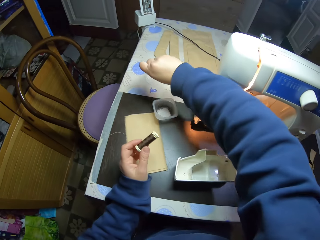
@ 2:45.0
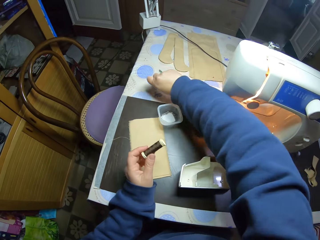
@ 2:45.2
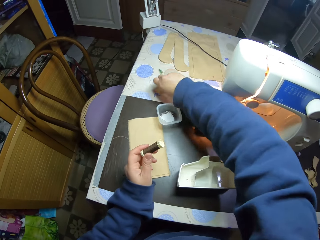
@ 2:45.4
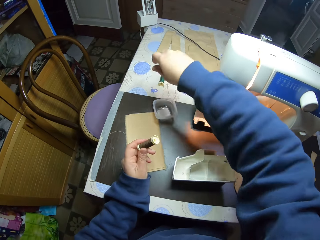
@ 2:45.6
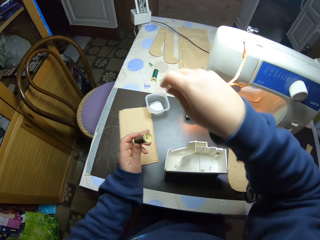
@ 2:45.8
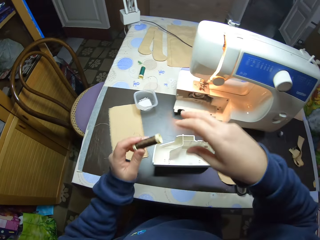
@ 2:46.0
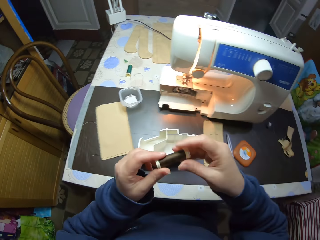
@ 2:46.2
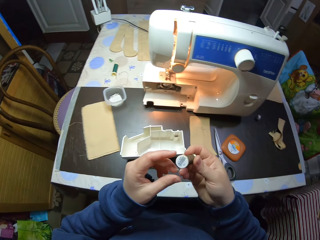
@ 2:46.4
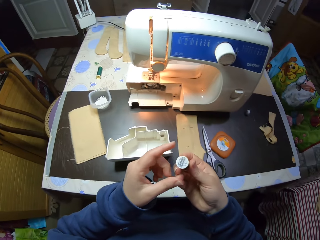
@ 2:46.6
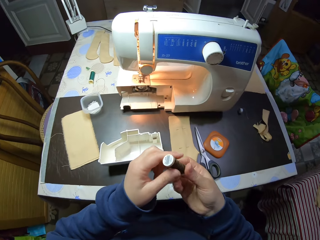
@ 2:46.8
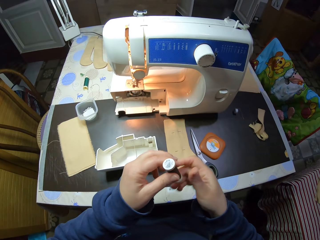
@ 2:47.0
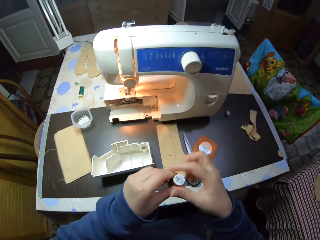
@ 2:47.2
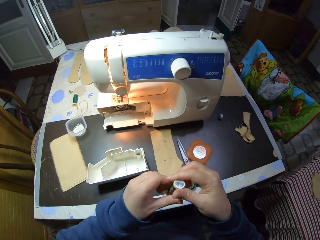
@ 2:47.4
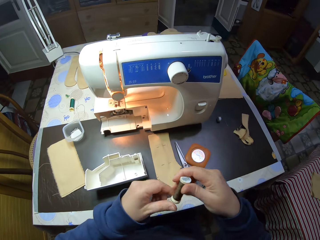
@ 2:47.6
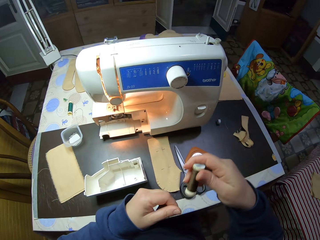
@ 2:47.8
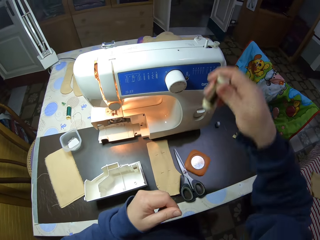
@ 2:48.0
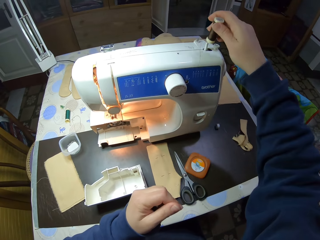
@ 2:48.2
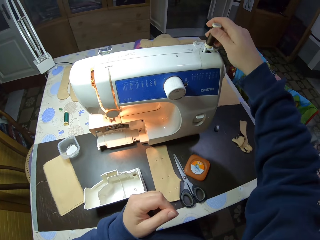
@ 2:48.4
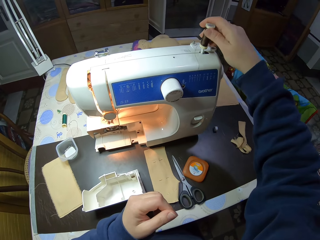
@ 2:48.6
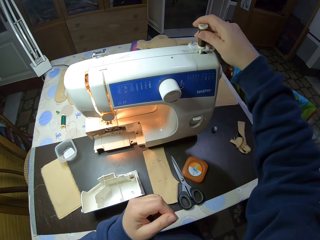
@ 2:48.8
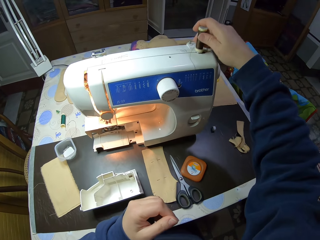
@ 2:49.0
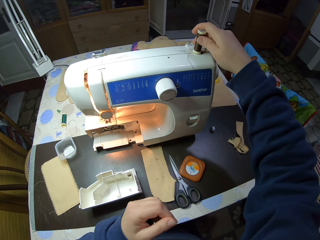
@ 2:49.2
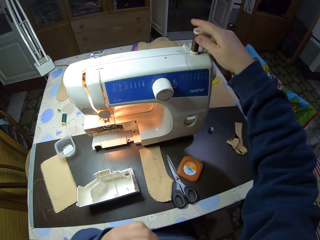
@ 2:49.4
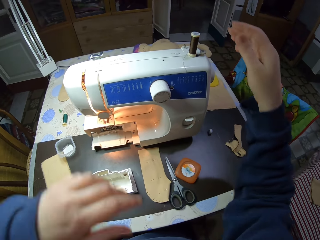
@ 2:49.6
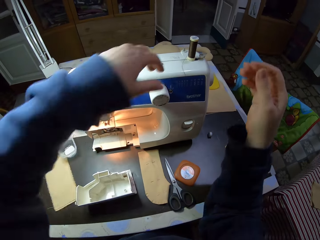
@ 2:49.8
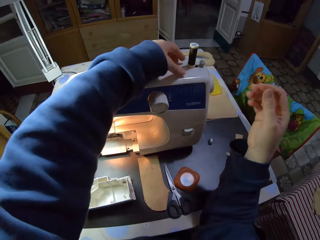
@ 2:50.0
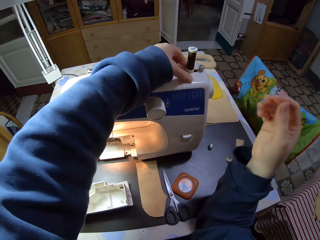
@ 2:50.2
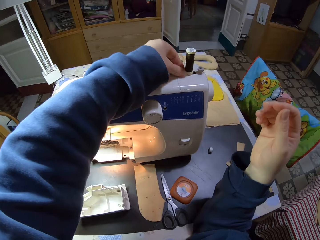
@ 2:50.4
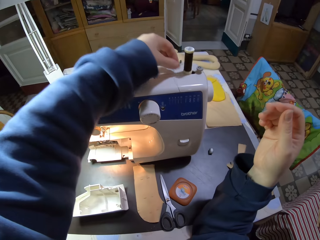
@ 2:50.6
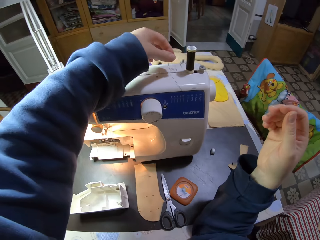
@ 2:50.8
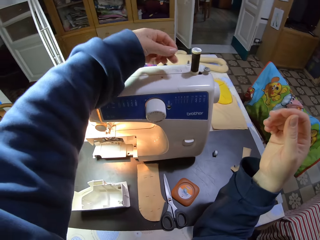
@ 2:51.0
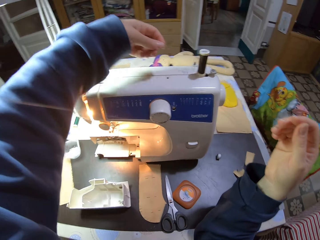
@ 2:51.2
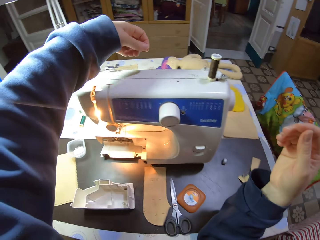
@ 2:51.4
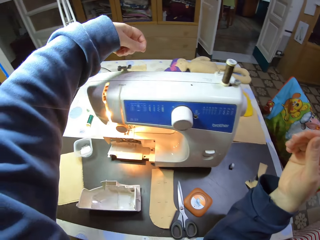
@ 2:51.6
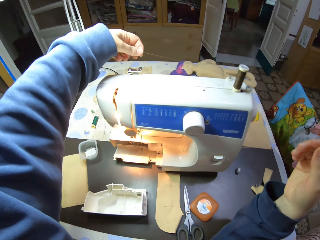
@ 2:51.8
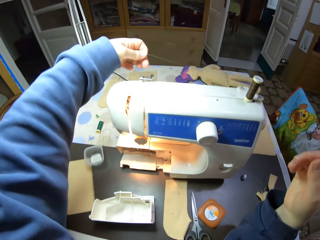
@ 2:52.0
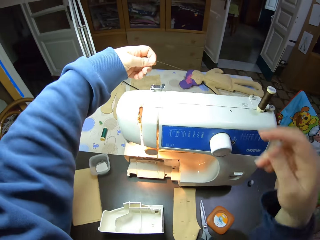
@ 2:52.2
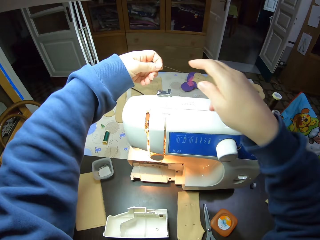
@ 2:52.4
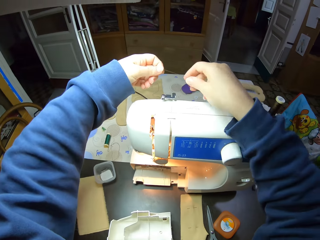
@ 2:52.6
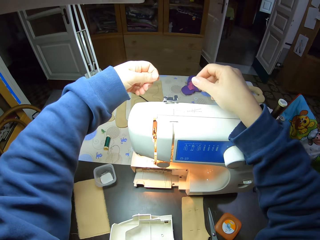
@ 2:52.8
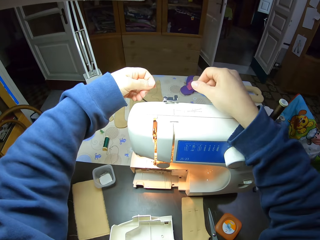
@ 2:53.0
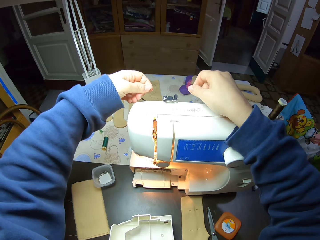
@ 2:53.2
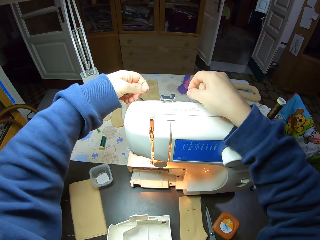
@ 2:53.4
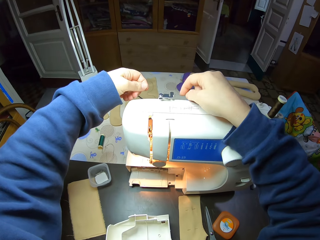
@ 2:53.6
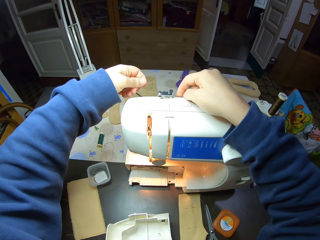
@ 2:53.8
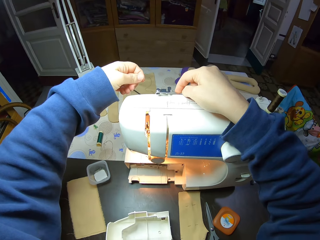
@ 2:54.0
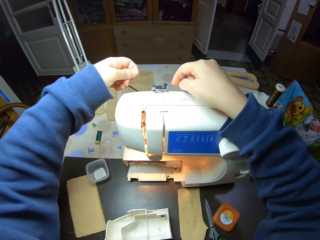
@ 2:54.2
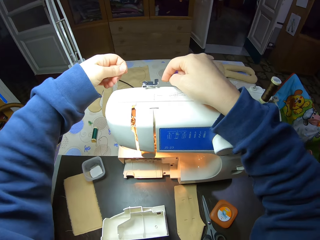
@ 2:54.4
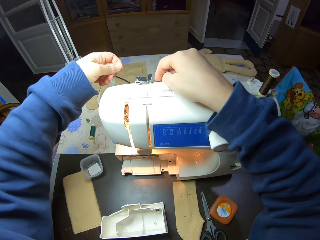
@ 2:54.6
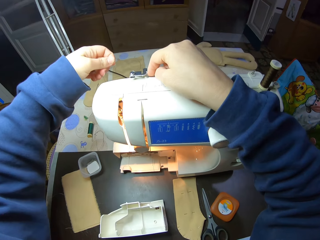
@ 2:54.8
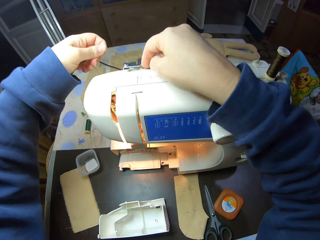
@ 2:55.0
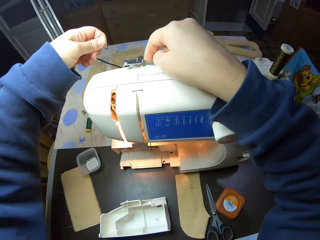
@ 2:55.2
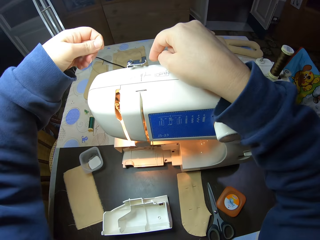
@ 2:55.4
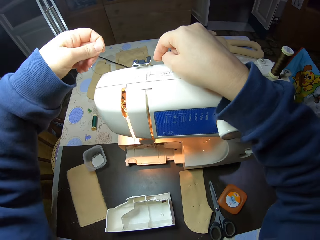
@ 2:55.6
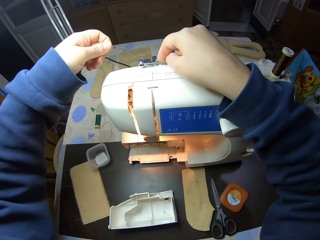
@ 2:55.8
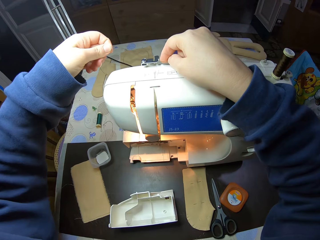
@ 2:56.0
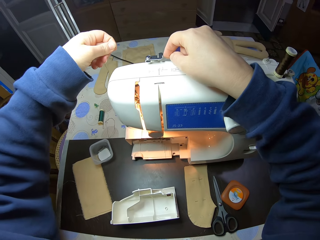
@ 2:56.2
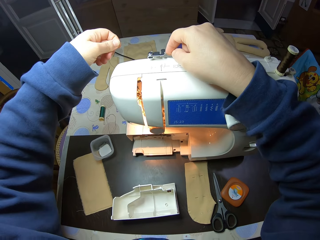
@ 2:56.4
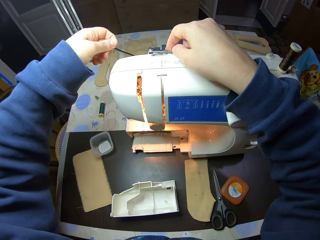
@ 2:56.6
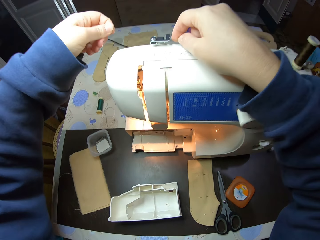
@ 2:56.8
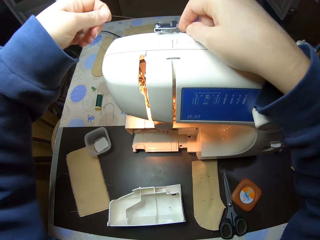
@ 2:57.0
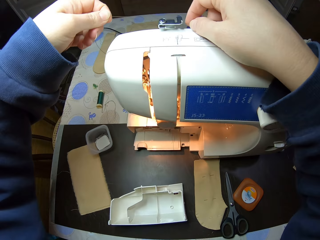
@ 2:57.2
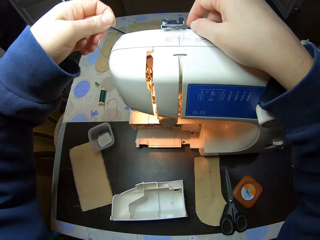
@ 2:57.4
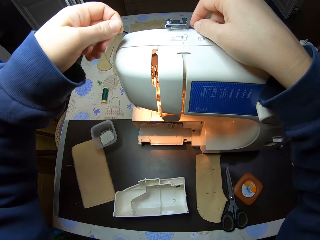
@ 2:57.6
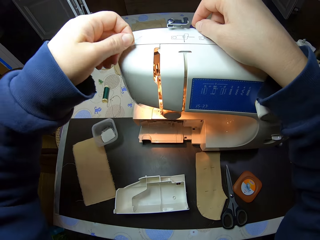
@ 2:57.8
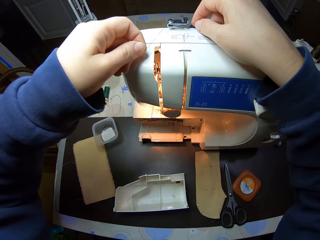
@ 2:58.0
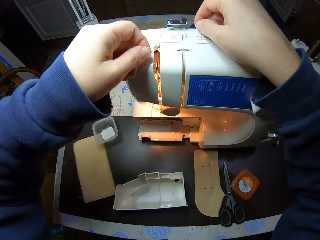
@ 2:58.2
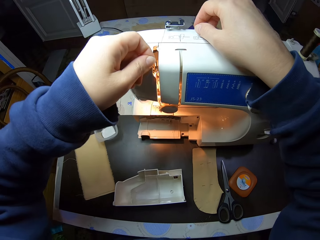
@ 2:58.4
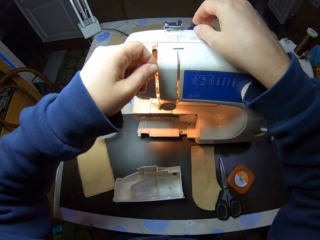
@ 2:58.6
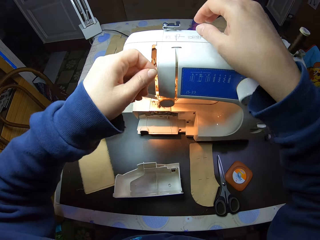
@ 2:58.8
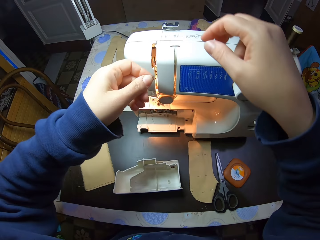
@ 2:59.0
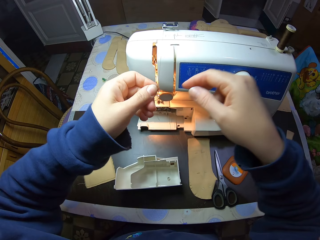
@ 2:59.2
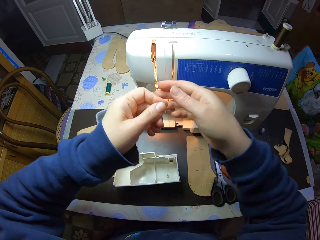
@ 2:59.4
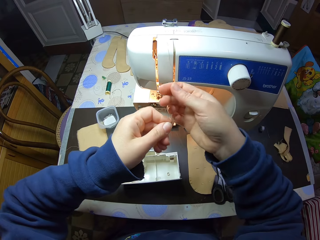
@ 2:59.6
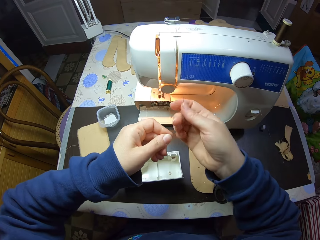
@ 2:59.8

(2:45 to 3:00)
The camera wearer puts the thread on the table. They place the brown thread on the sewing machine, on the bobbin winder. They run a strand of the thread on the machine. They put the thread on the thread guide.

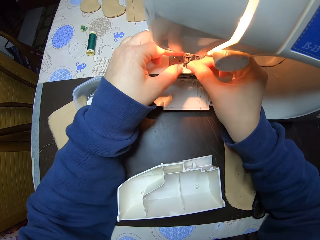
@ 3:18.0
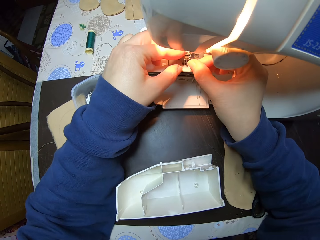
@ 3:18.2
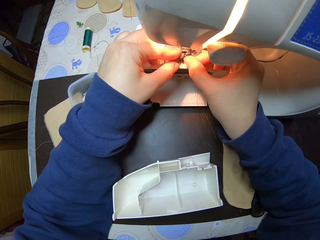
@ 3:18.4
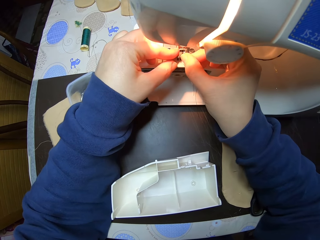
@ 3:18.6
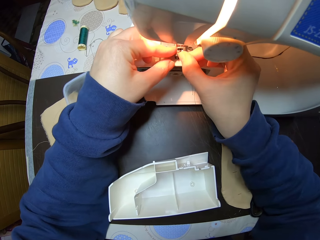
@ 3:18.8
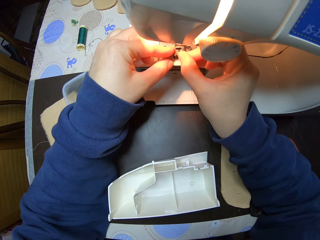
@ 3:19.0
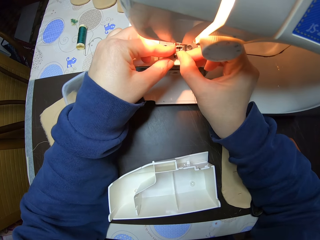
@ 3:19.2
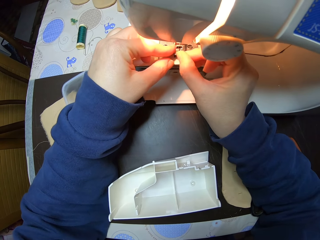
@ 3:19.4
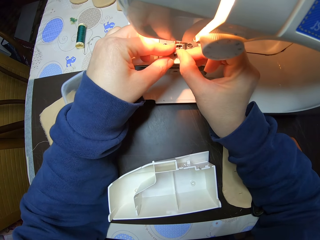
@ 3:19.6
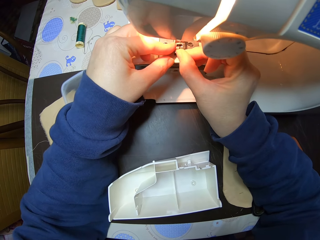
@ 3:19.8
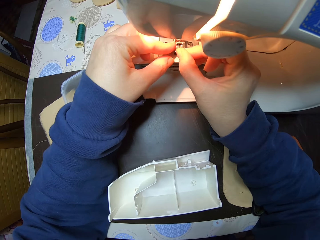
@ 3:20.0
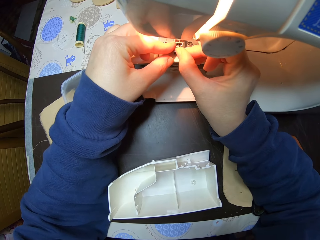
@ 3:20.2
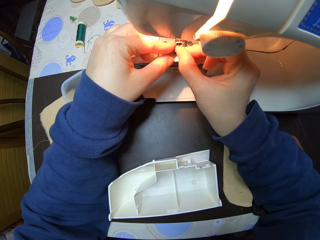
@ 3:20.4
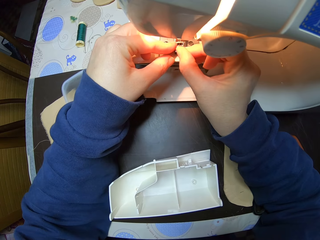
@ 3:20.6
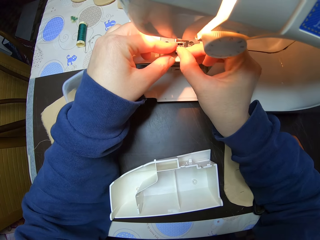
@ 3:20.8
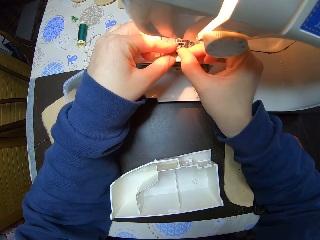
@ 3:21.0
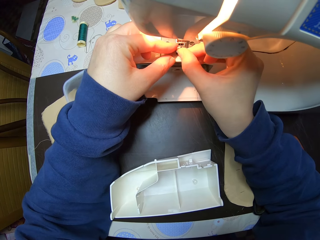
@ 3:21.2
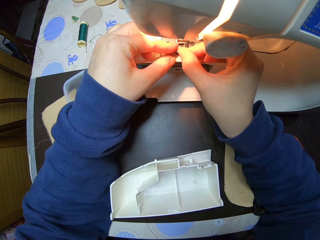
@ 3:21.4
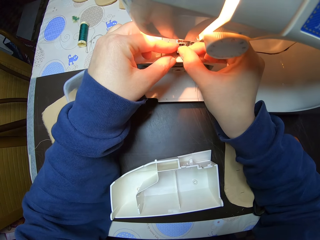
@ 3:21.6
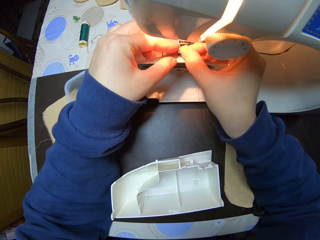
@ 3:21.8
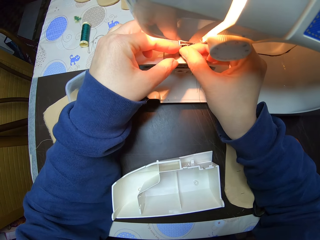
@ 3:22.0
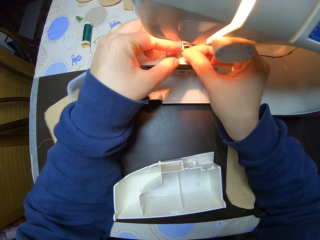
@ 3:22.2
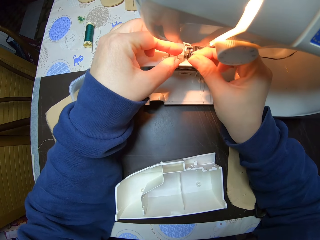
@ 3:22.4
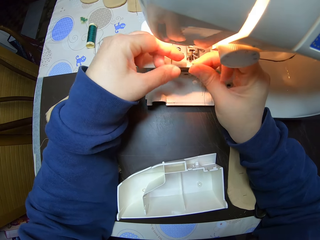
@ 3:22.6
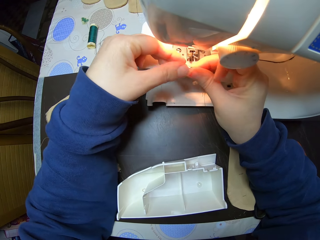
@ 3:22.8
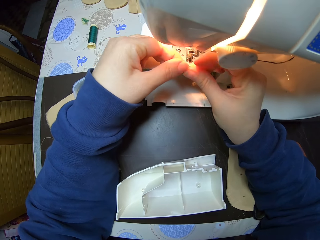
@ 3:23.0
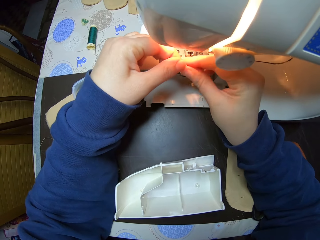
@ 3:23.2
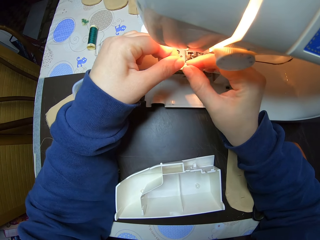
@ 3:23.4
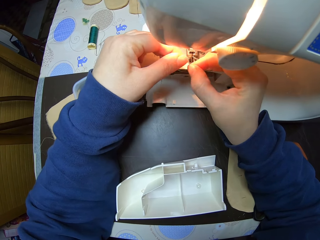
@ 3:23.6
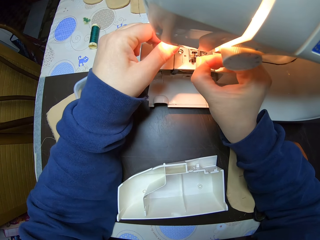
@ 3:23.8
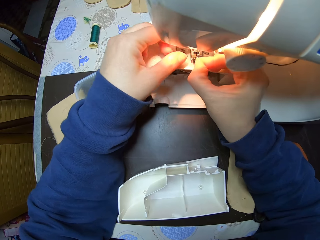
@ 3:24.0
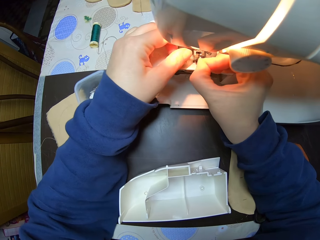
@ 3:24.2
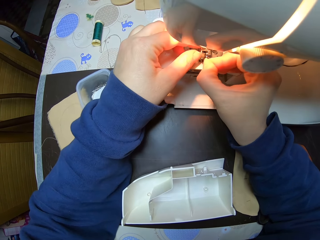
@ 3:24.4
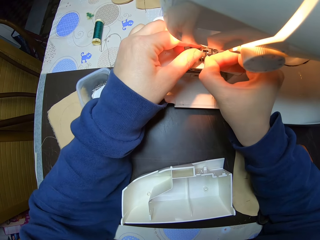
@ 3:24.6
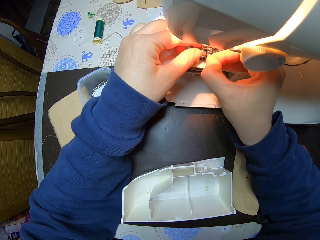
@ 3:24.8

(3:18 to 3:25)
The camera wearer fixes the thread in the needle.
